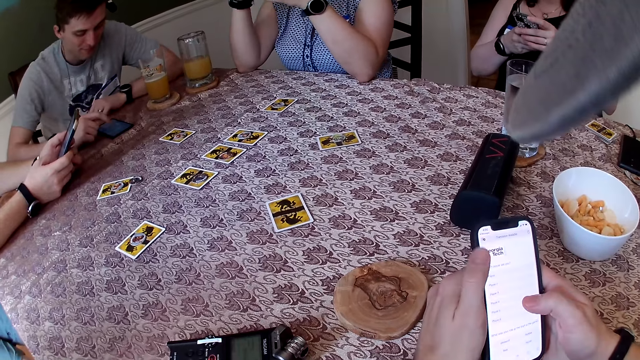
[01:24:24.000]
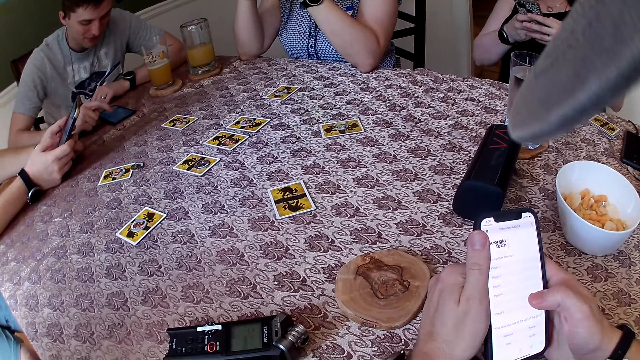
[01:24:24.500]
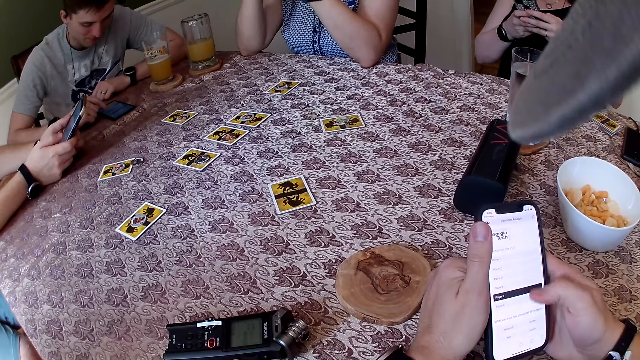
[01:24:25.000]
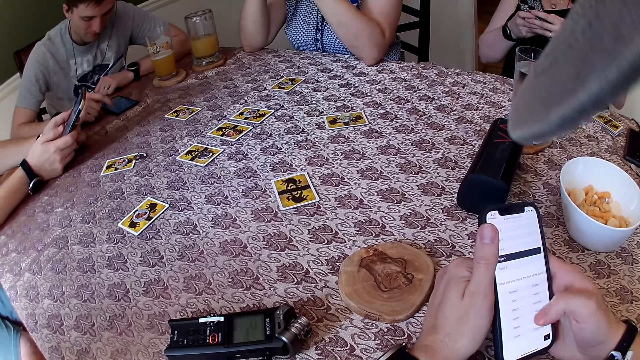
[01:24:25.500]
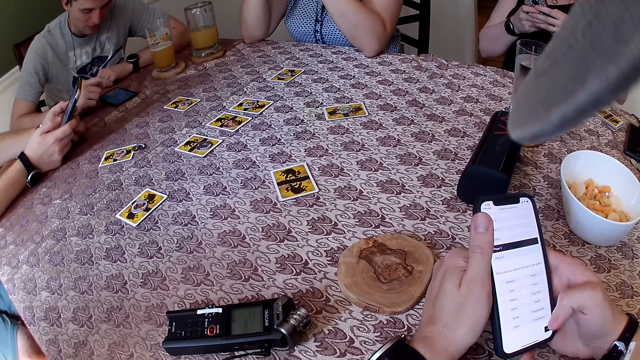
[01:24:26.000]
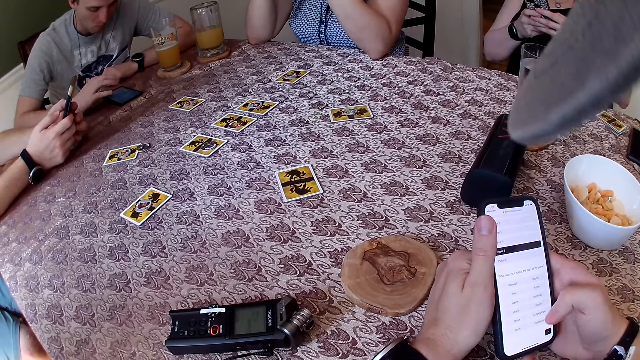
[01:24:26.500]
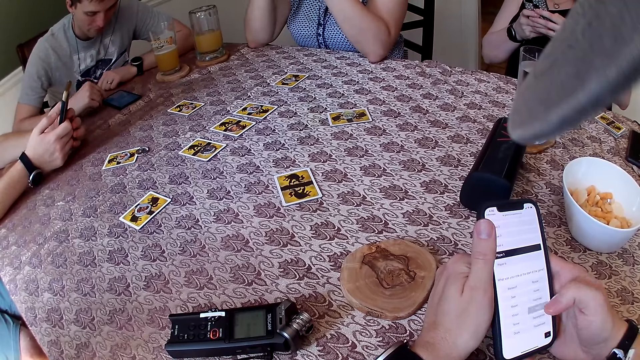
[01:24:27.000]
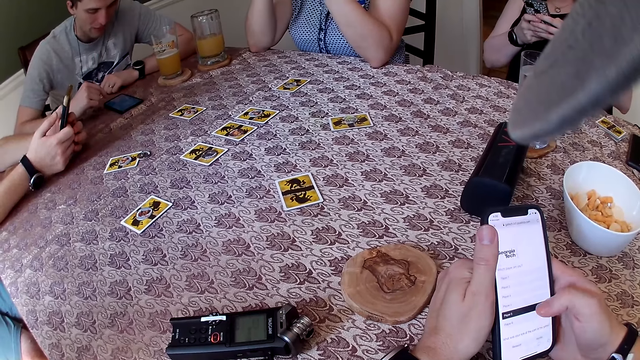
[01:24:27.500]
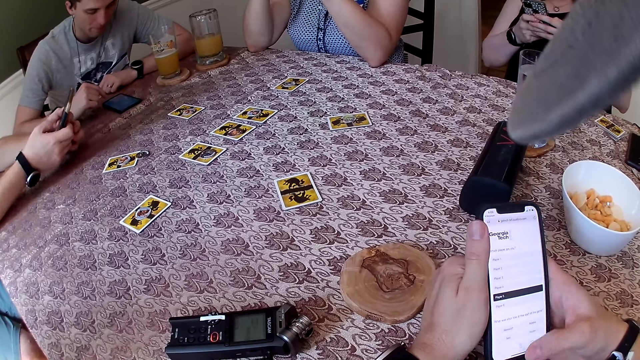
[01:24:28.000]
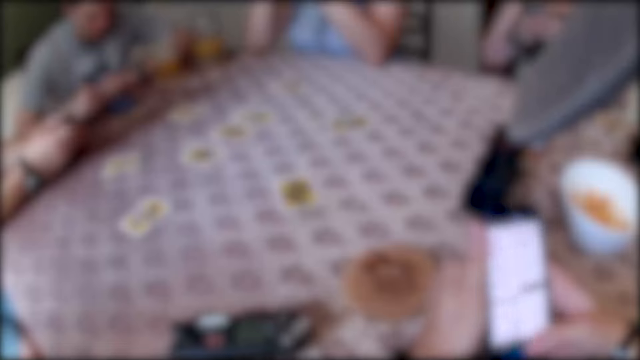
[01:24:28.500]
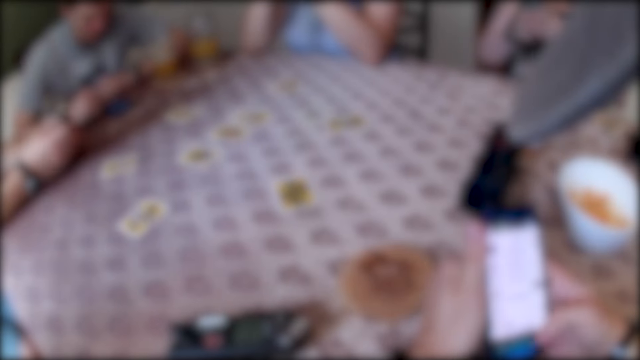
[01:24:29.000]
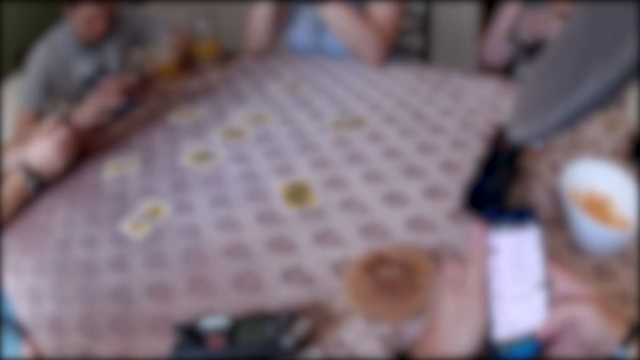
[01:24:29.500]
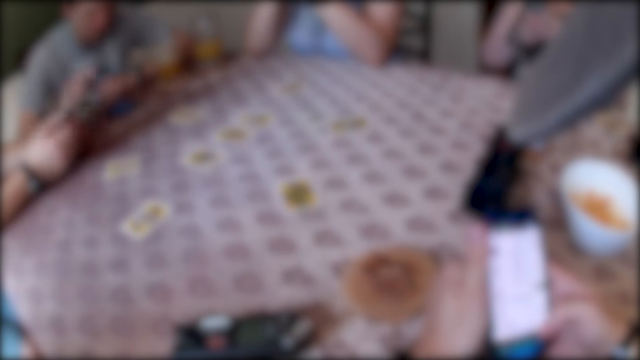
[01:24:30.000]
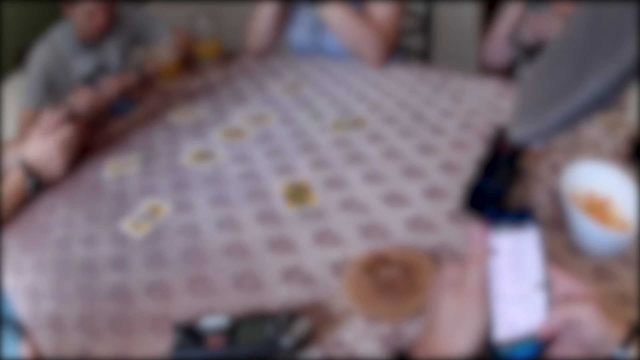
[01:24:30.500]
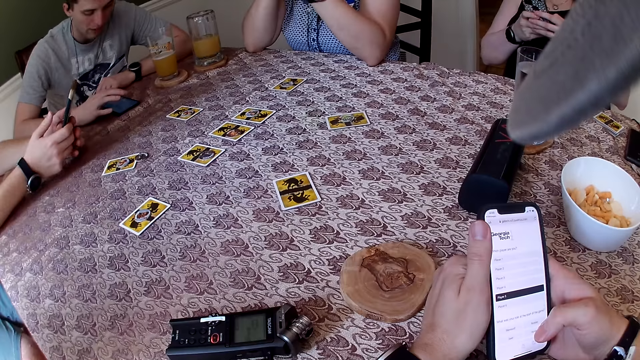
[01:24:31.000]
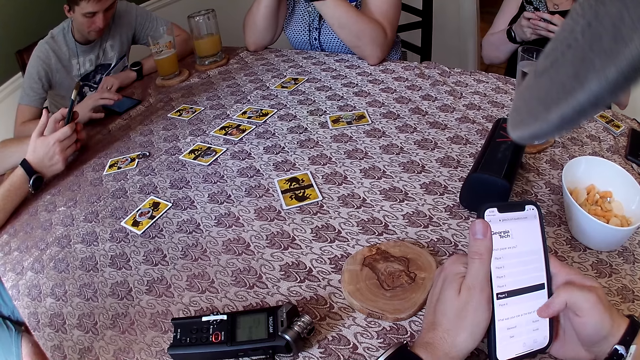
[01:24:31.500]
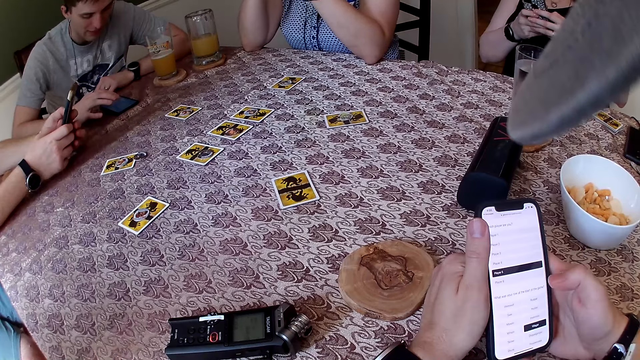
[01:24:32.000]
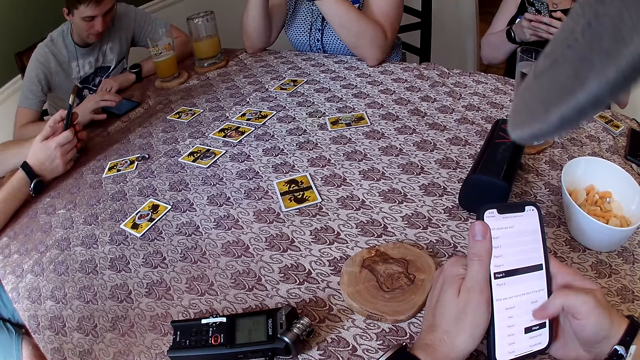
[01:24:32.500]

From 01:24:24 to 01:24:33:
A man operates a phone with his hands. Another man uses a phone. A third man uses a phone. The camera wearer uses a phone. A man converses with another man and three women. The camera wearer uses the phone.

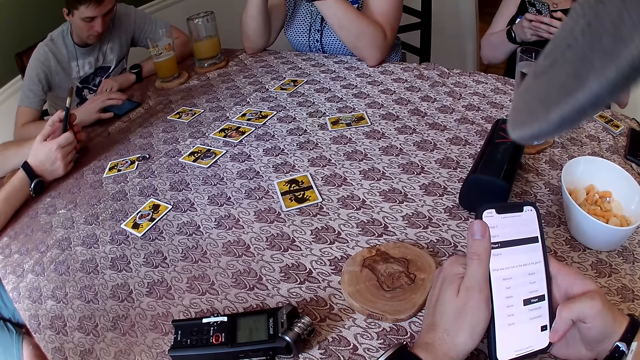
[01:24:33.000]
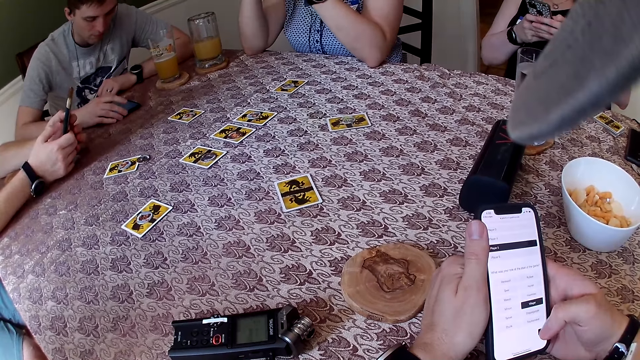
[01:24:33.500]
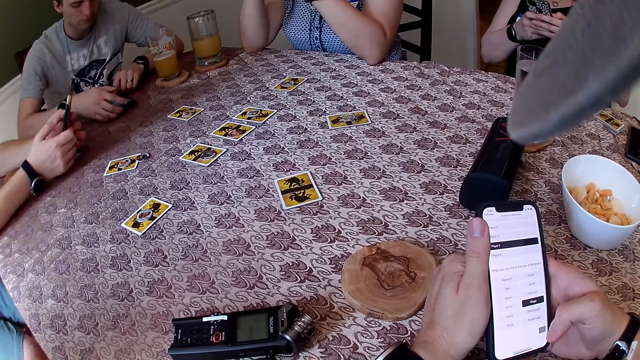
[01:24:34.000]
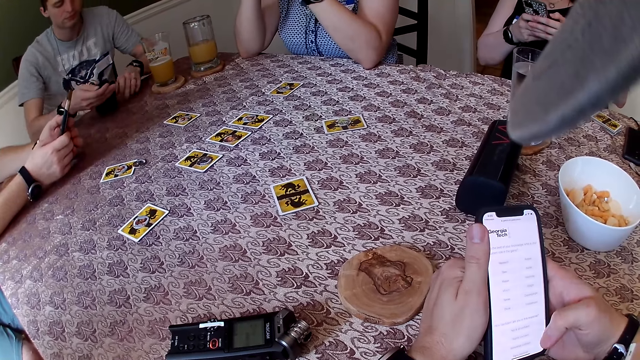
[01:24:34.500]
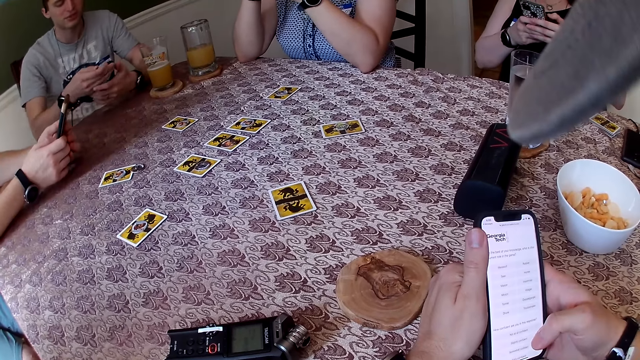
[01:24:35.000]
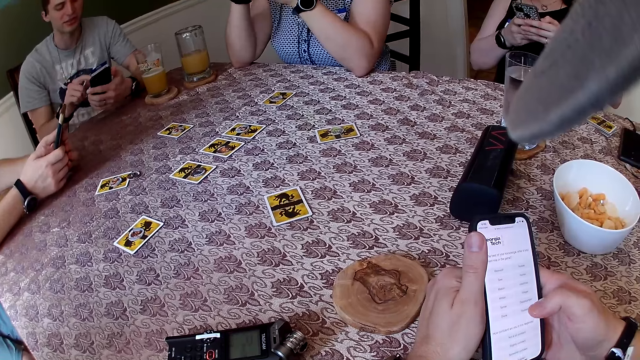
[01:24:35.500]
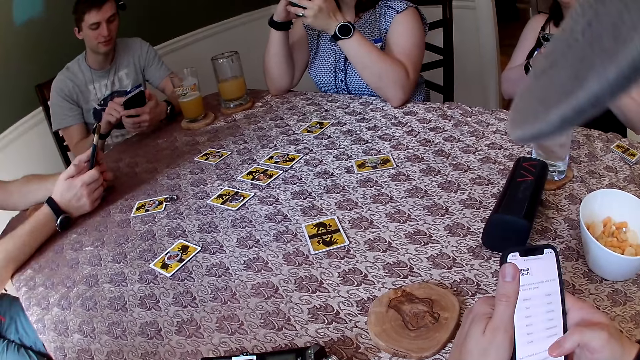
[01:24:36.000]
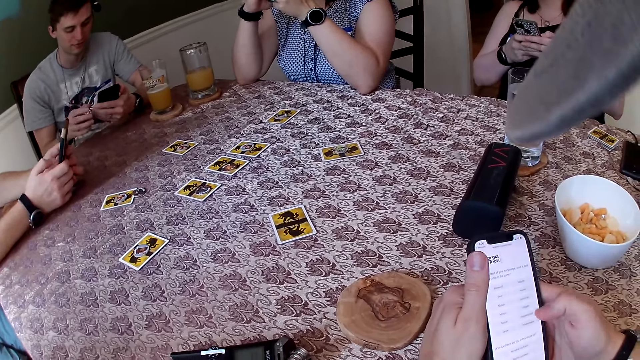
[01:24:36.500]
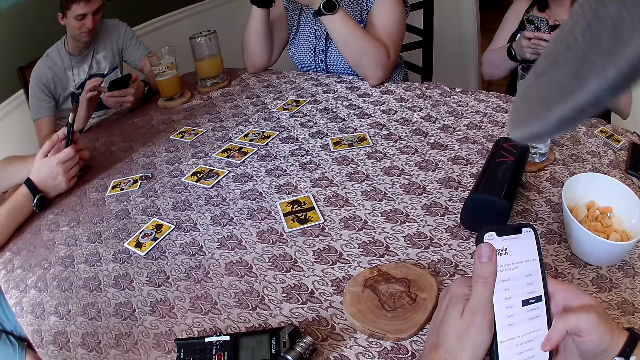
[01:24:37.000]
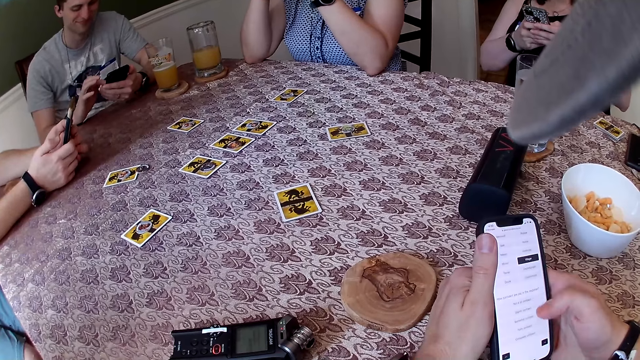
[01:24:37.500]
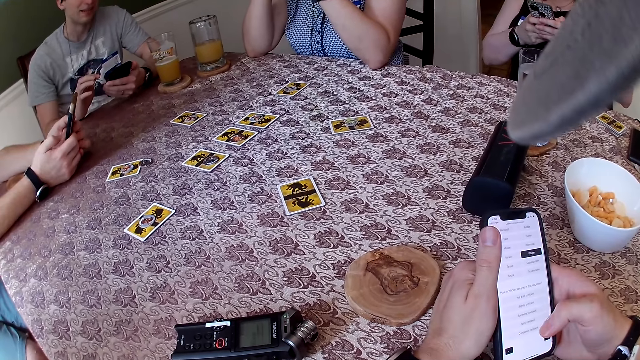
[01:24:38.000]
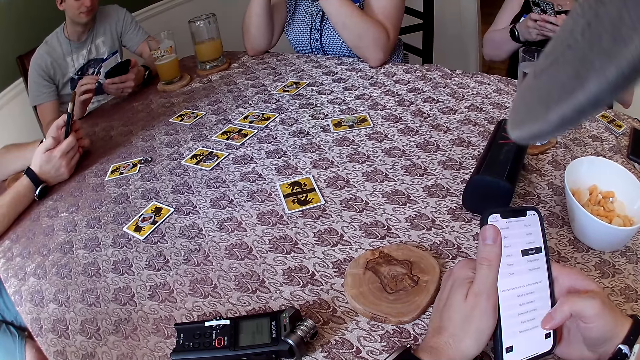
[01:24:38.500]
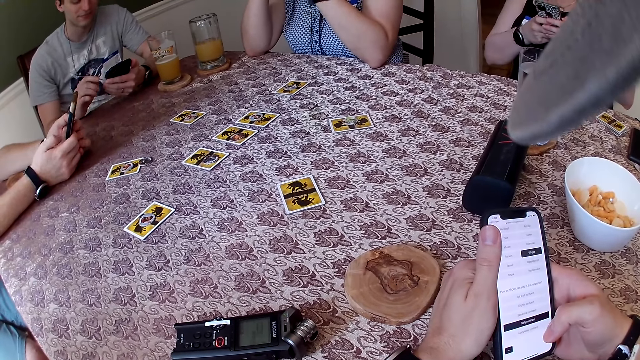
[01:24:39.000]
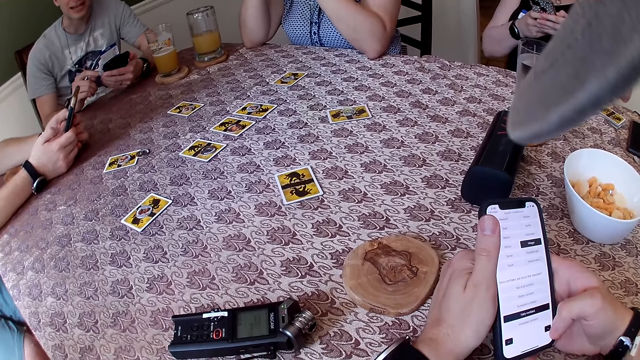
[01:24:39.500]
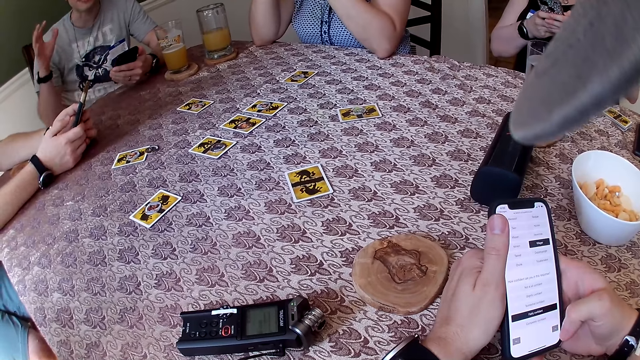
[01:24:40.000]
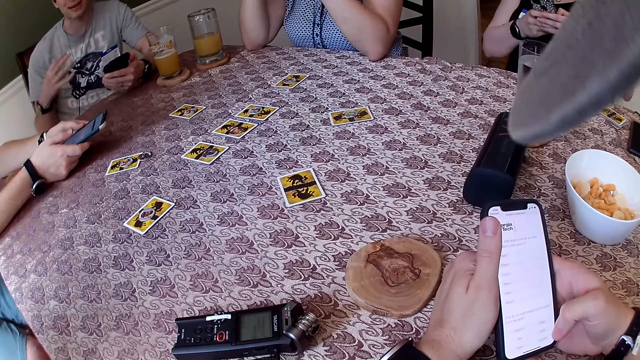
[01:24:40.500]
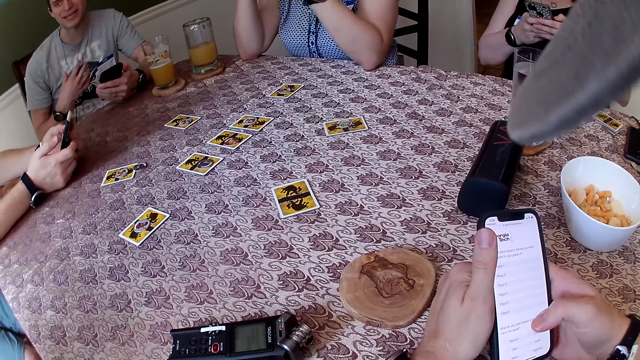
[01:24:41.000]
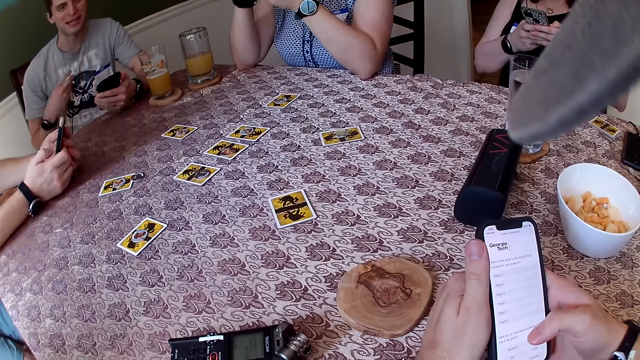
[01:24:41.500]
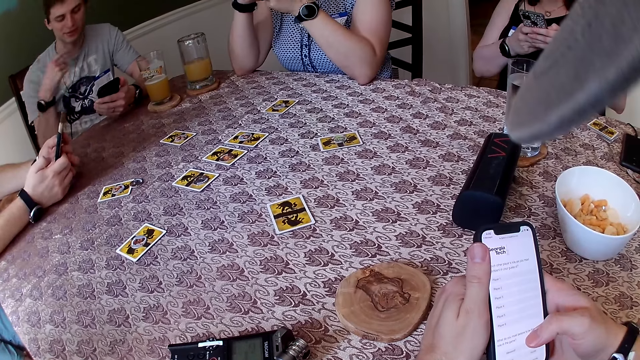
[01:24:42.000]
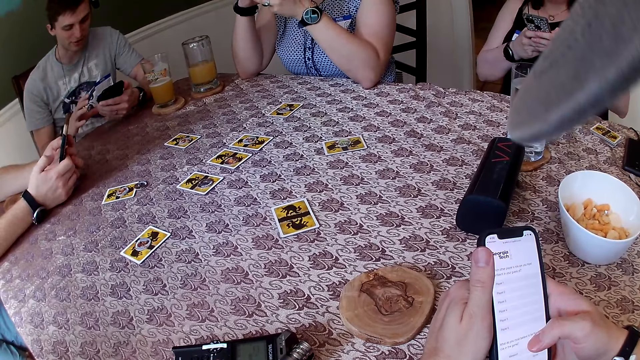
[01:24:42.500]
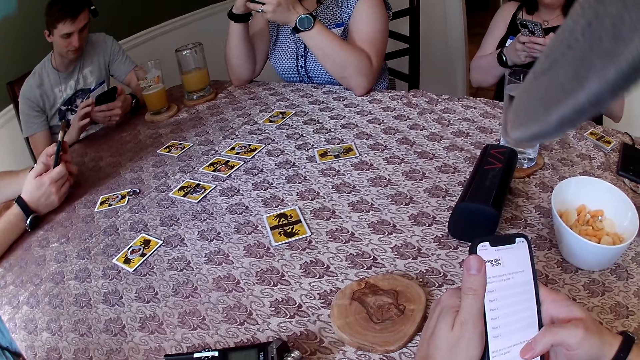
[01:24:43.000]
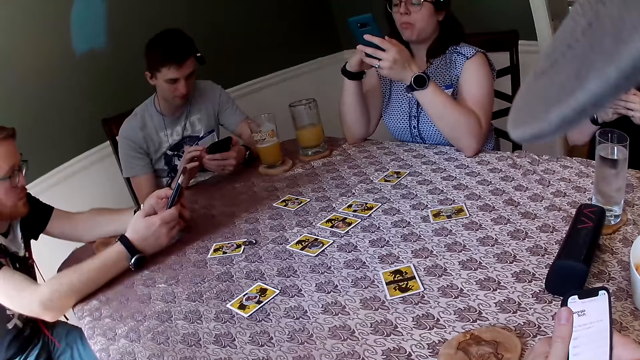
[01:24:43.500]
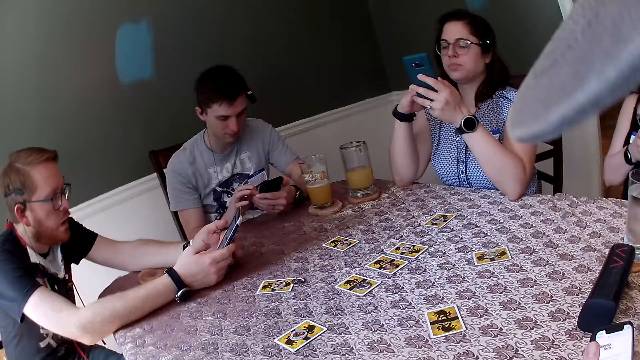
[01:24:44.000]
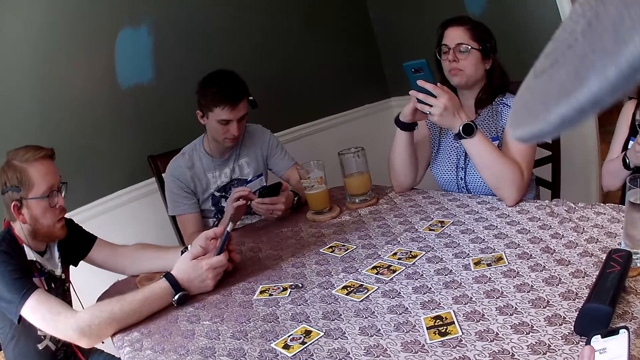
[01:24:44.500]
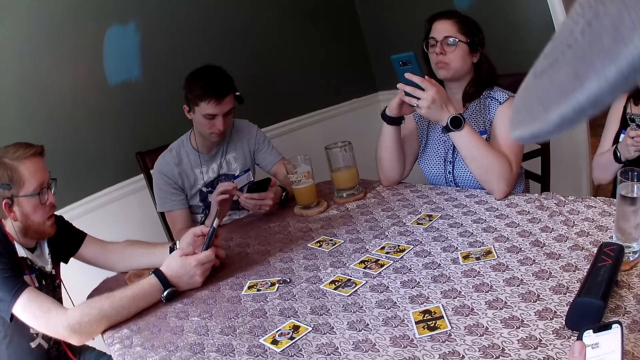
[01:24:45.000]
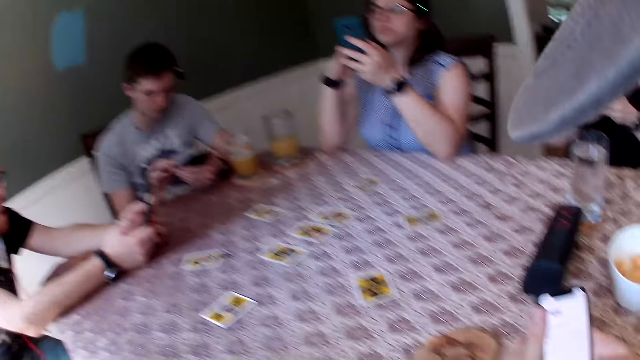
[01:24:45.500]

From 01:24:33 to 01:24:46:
A man uses a phone. Another man uses a phone. Three women use phones. The second man converses with the first man and the three women. The camera wearer uses a phone. A woman operates the phone with her hands.
